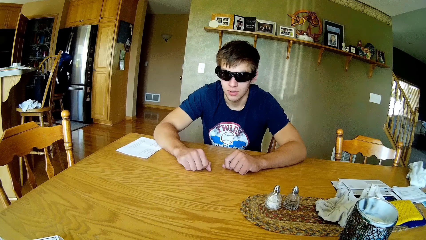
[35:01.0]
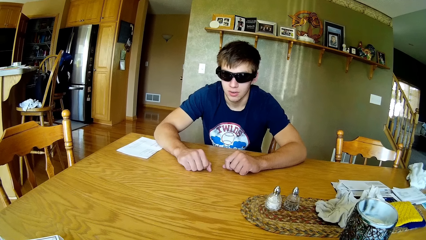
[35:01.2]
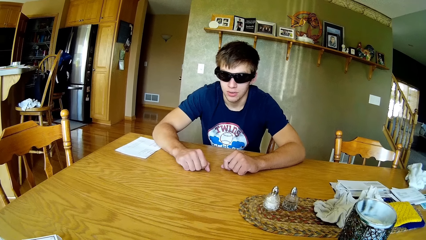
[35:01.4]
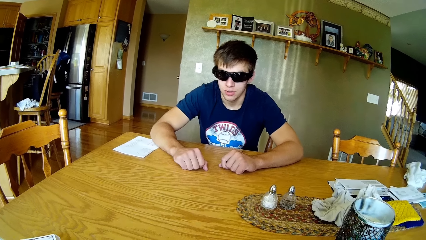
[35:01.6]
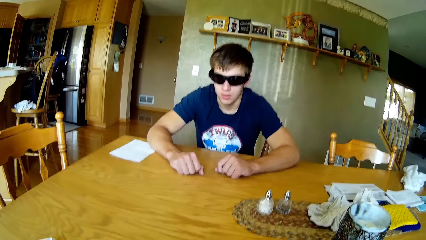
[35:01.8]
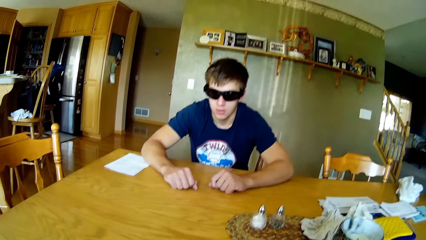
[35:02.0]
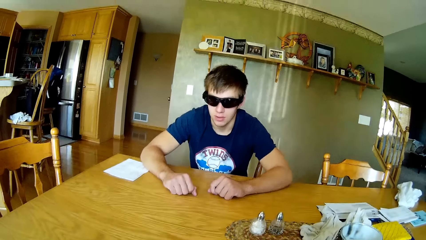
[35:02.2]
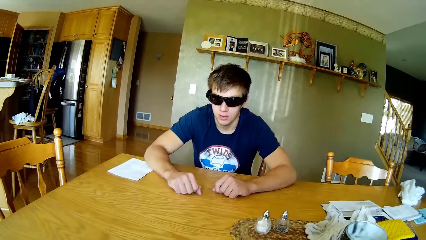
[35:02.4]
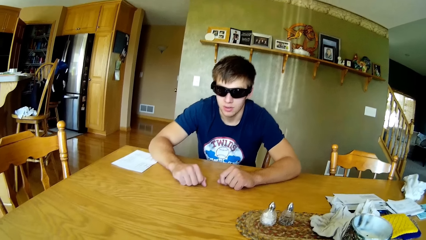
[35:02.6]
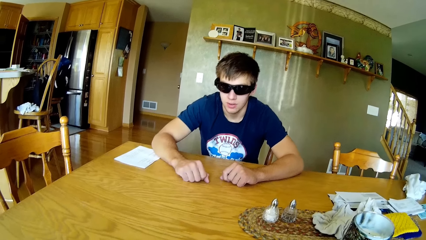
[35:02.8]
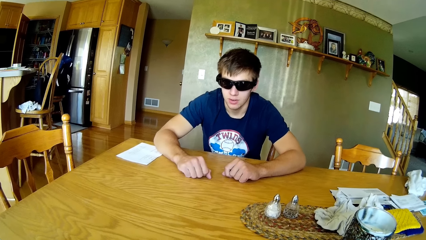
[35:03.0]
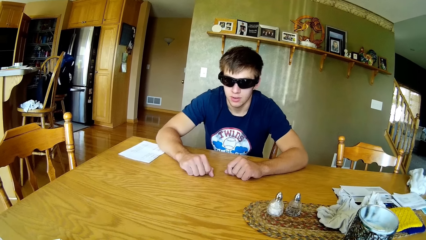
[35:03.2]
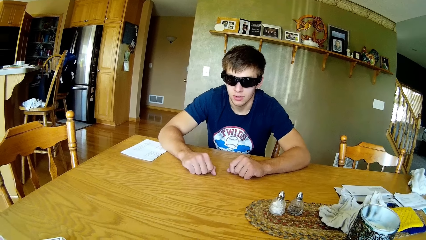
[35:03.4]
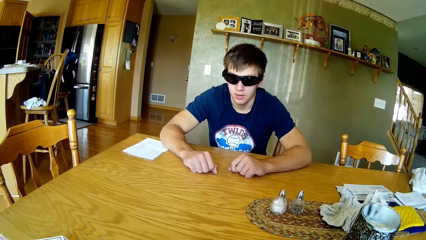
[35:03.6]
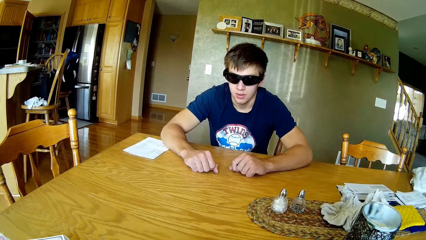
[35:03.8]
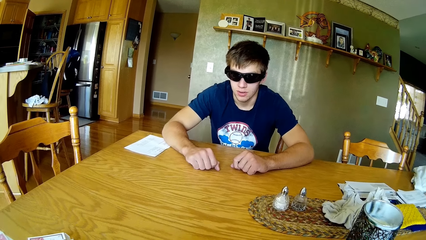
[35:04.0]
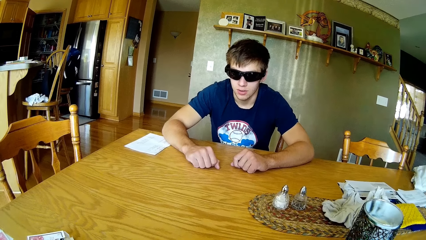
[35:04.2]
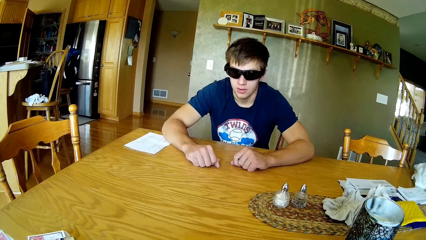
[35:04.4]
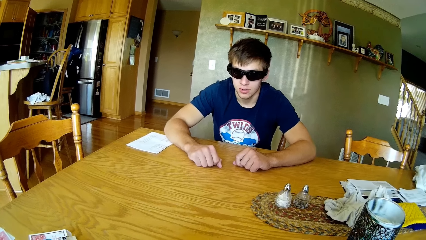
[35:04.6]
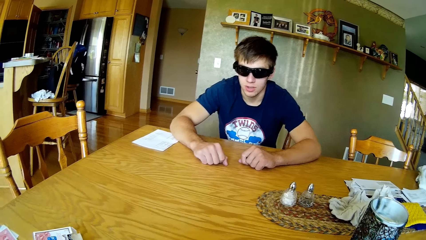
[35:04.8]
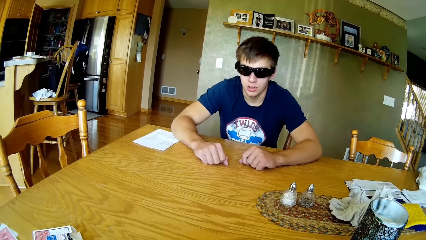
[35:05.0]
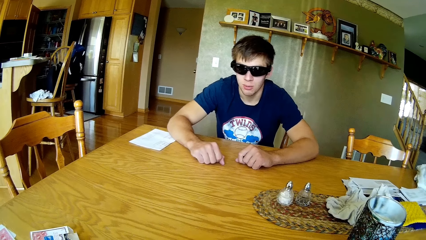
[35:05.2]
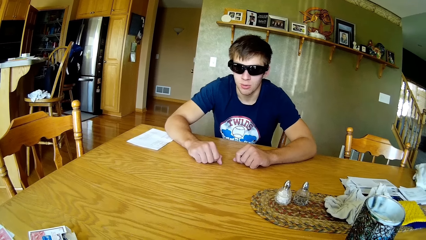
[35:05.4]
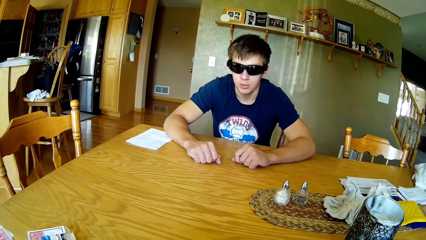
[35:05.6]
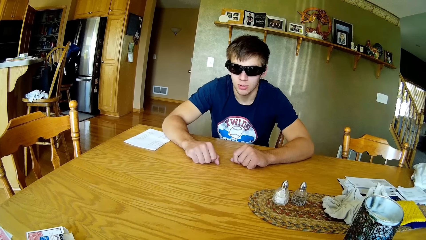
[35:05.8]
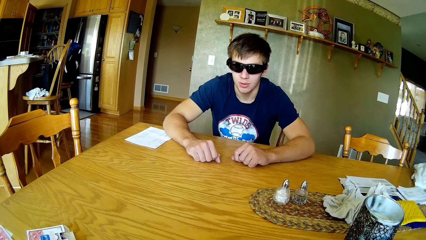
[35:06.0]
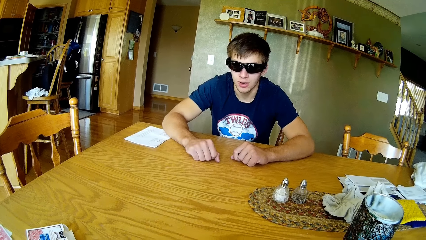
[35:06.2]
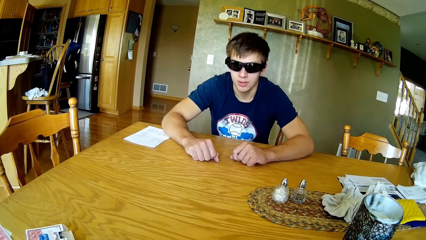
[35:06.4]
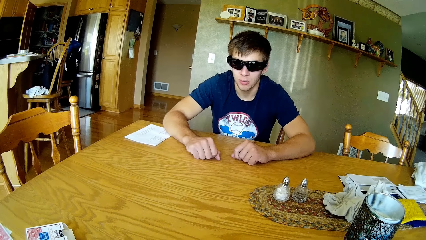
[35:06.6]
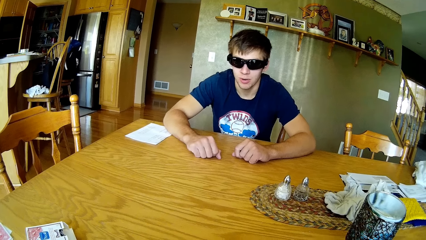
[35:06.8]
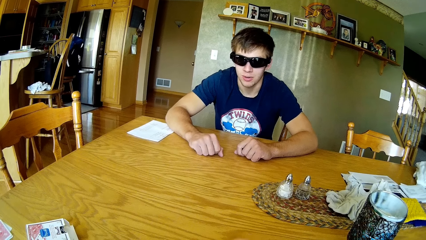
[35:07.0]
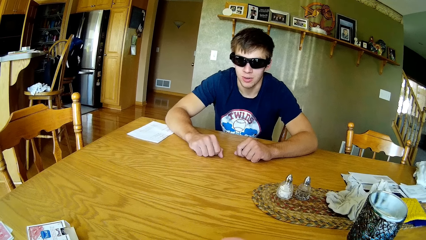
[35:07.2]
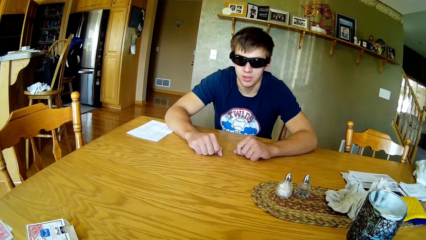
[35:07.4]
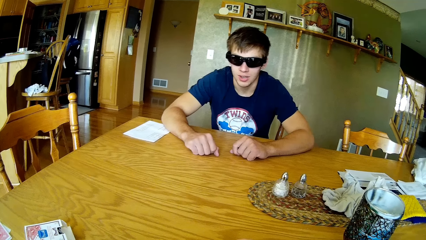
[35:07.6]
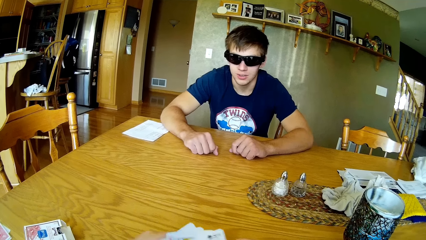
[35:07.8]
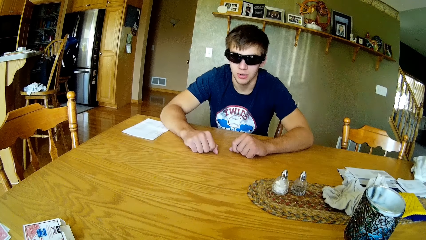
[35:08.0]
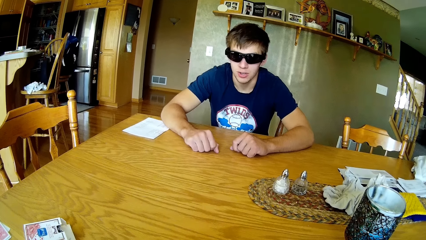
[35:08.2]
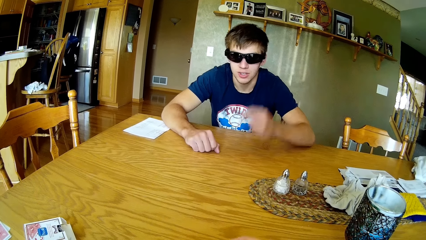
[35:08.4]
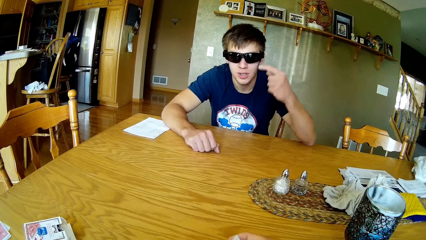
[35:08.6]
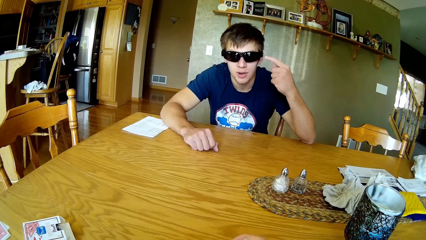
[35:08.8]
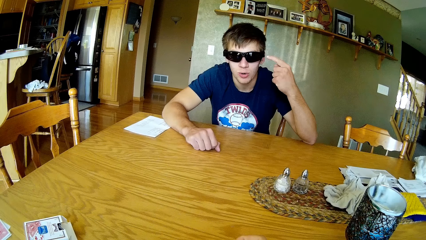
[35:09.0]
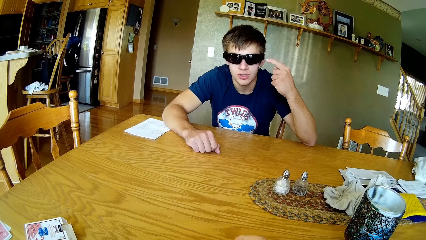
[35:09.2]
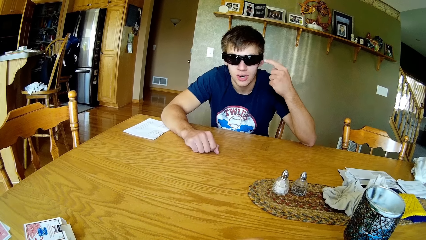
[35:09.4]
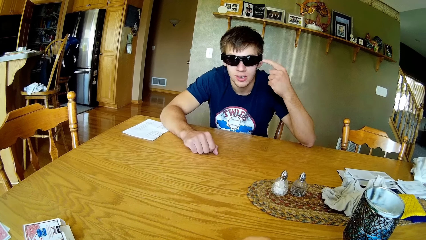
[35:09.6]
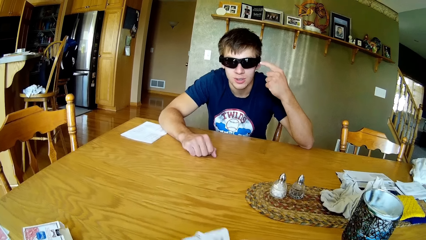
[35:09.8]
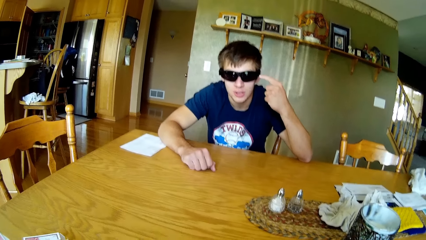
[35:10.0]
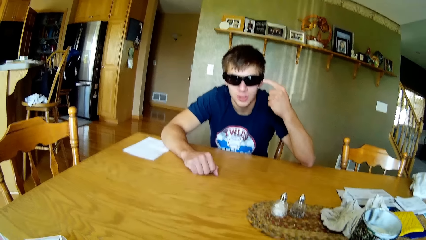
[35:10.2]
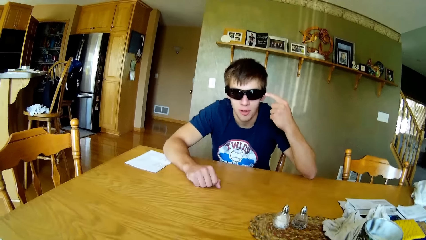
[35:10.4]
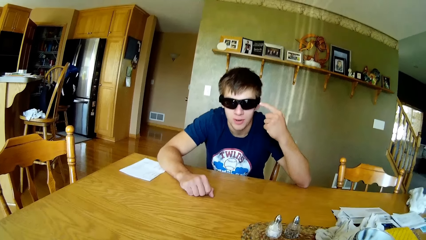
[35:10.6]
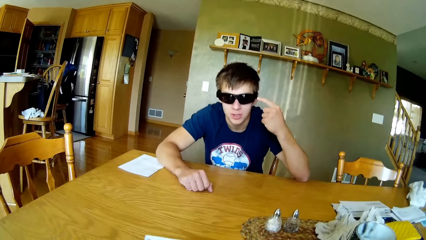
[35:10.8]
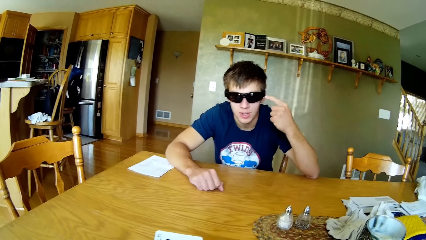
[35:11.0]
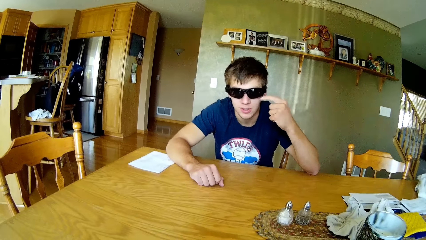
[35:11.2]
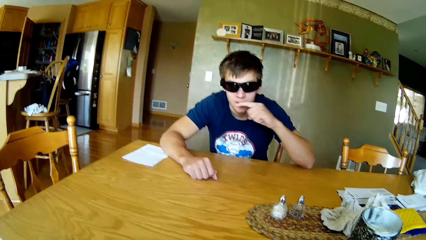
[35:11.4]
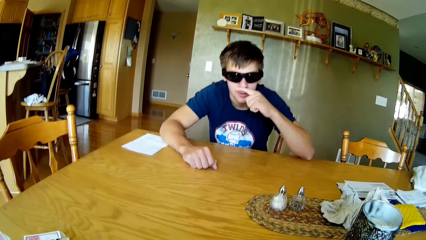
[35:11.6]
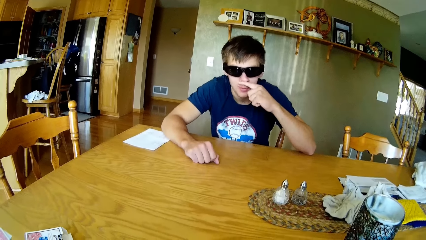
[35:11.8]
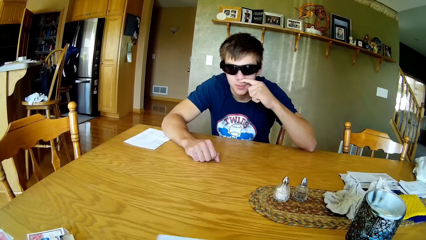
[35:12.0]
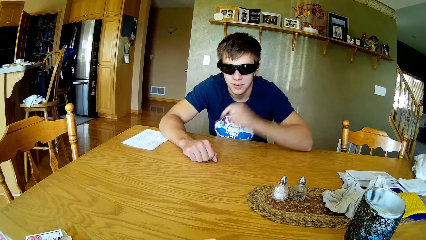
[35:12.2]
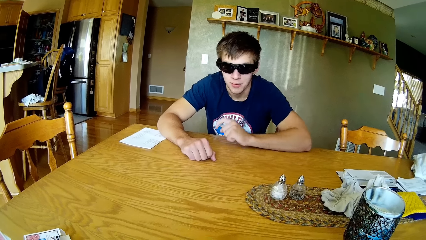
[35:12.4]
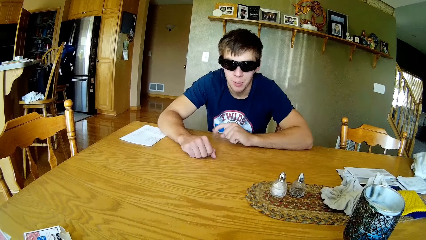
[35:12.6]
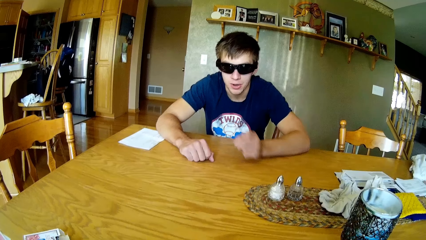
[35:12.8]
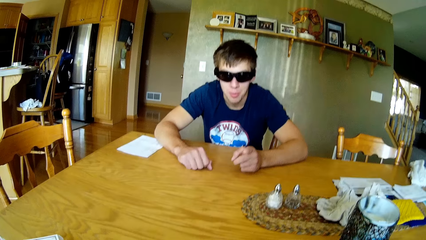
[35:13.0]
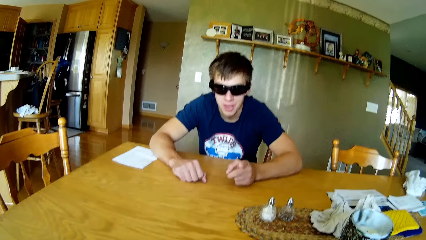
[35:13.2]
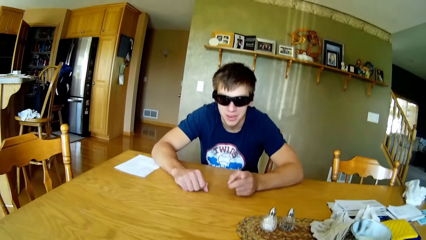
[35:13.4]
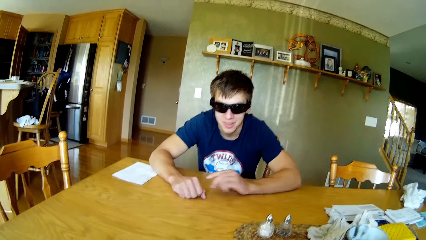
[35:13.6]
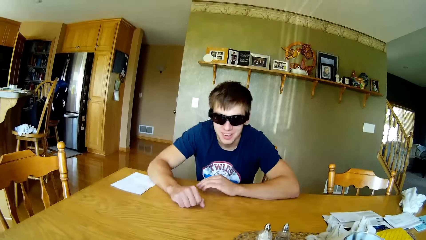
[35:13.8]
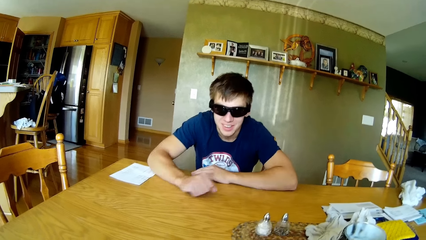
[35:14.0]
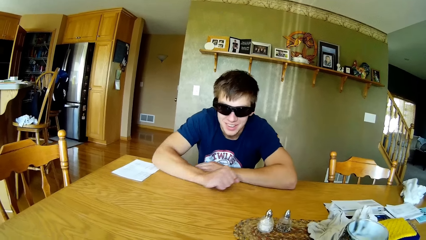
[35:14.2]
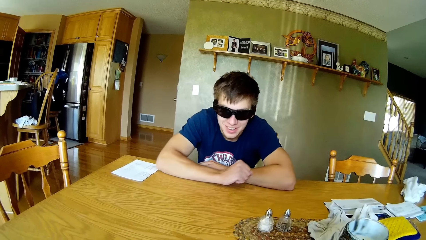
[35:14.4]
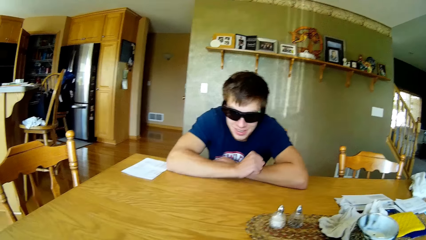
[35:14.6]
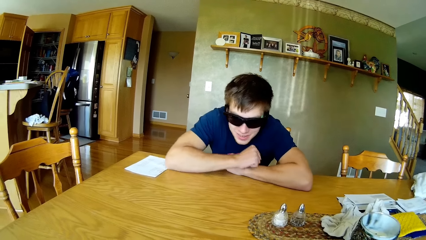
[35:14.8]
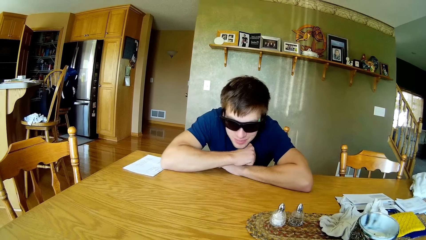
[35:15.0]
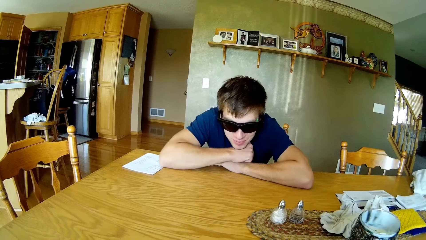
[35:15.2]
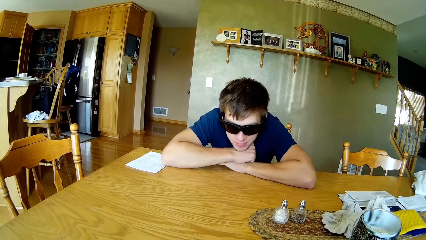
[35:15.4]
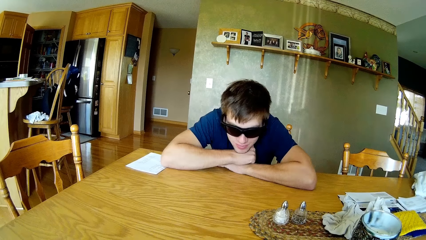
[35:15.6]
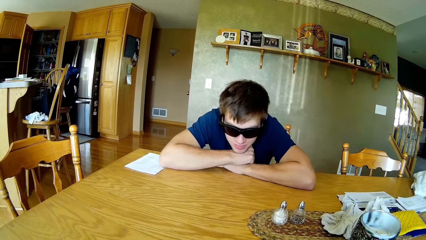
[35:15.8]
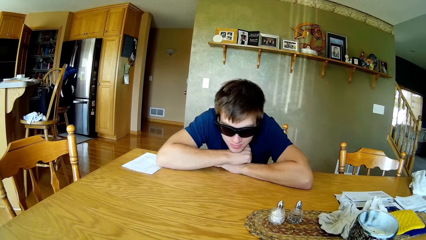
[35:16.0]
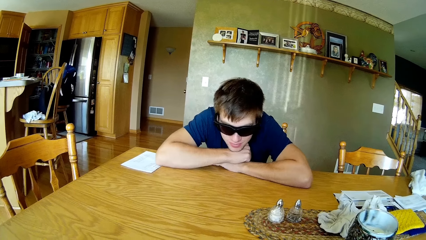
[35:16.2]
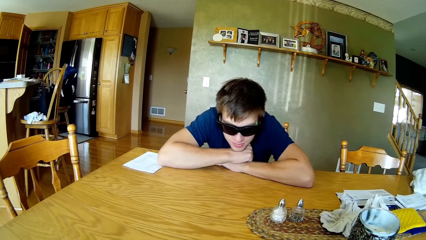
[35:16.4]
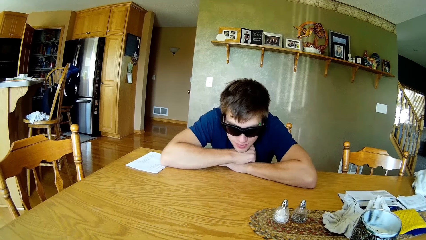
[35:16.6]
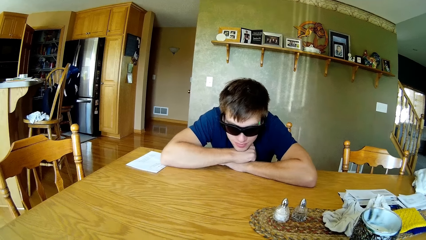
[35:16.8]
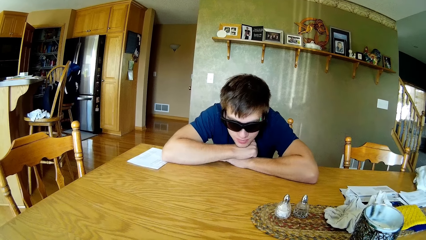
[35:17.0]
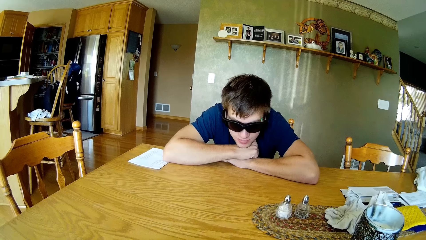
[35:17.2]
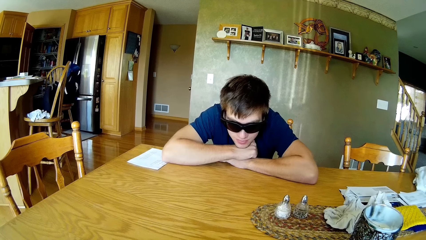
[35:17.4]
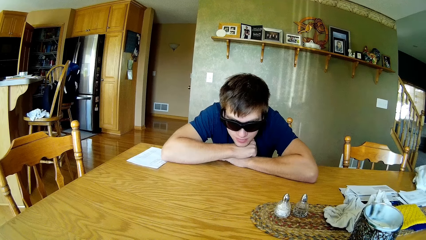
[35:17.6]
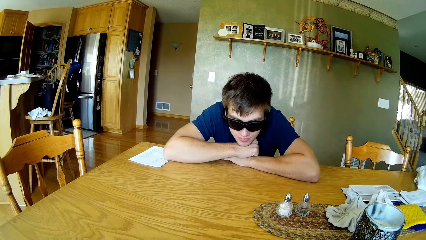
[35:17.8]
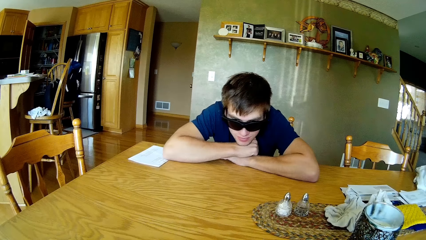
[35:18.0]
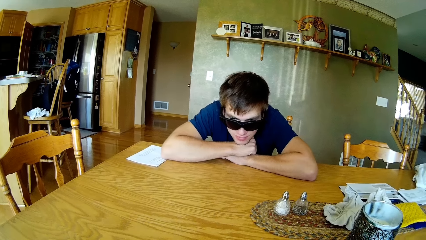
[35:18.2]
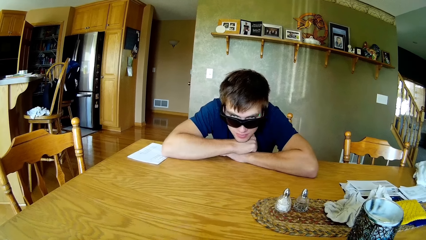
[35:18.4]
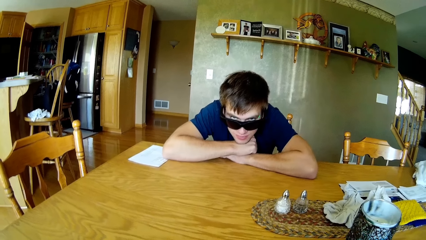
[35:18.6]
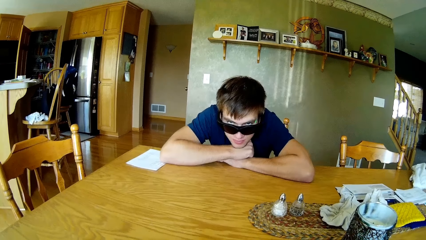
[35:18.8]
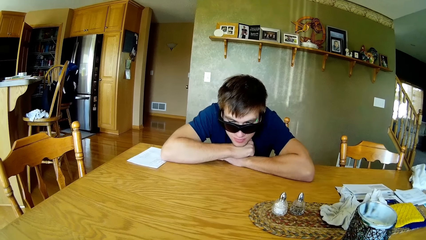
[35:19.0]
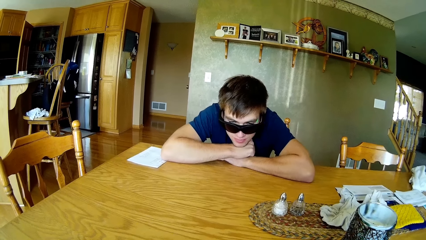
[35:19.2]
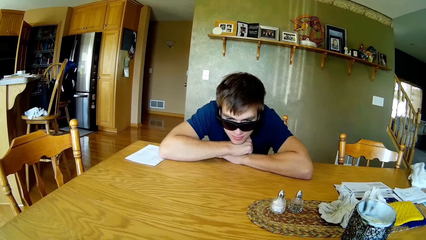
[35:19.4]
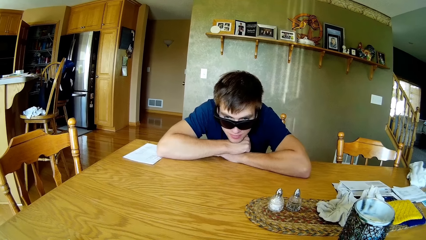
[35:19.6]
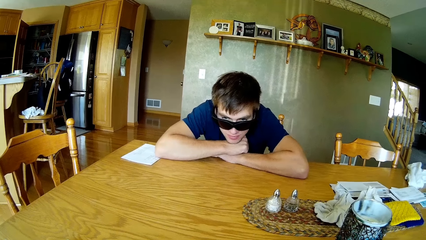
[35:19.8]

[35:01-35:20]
The camera wearer looks around the table.
